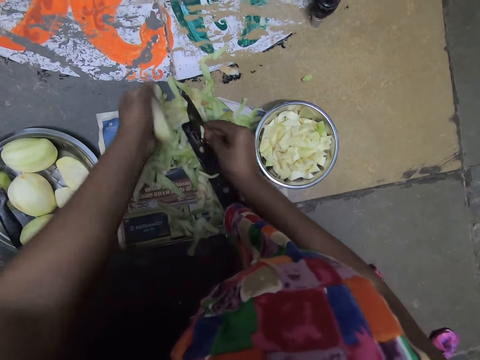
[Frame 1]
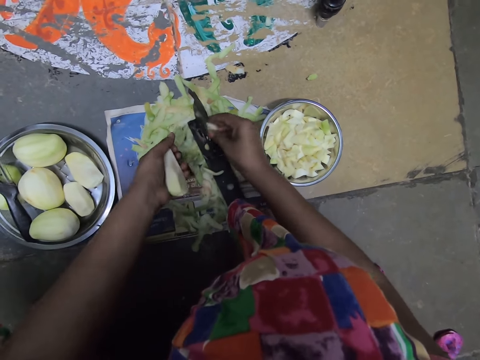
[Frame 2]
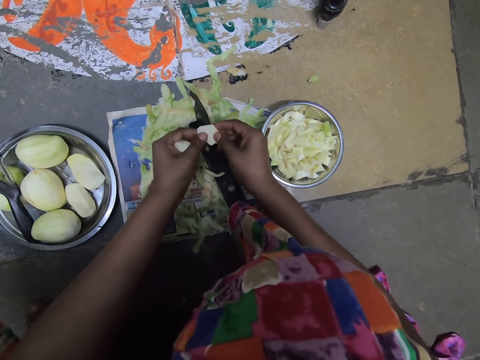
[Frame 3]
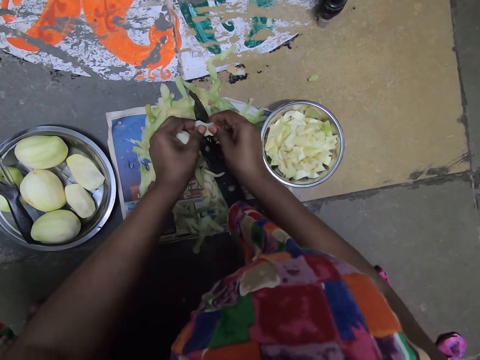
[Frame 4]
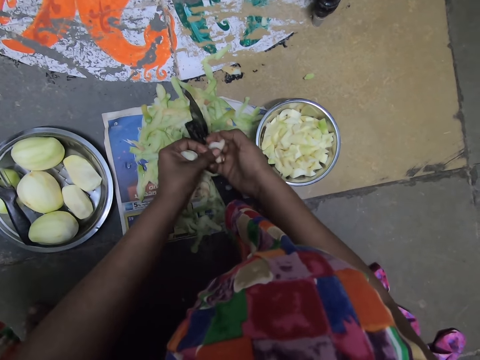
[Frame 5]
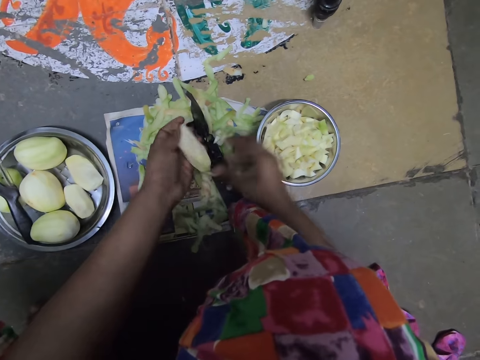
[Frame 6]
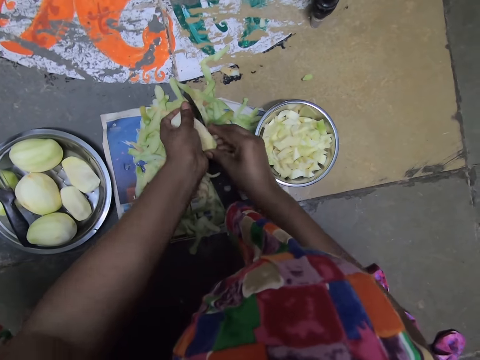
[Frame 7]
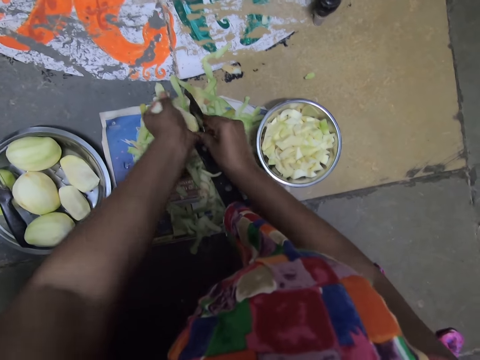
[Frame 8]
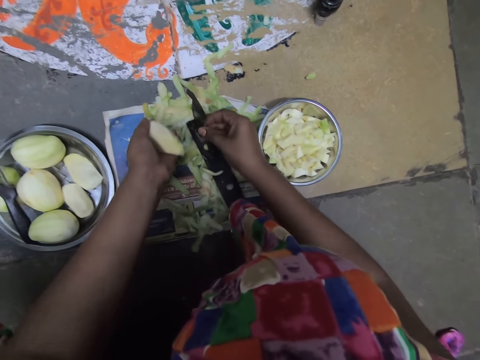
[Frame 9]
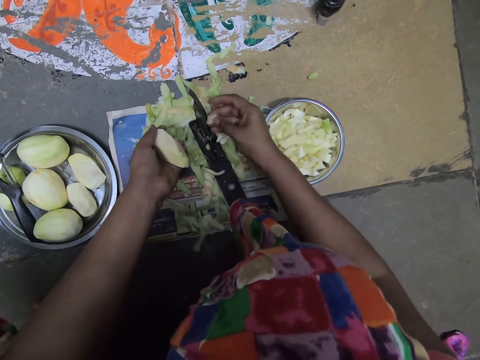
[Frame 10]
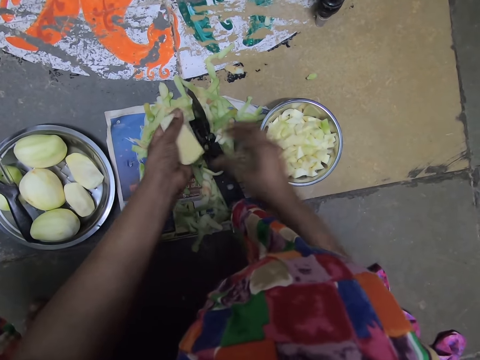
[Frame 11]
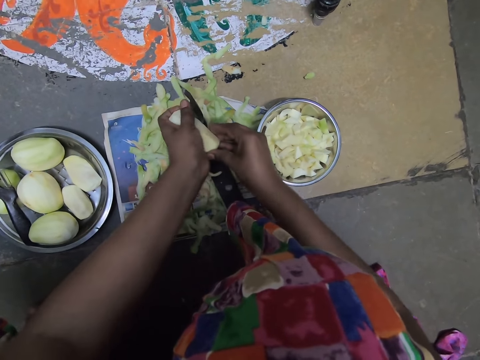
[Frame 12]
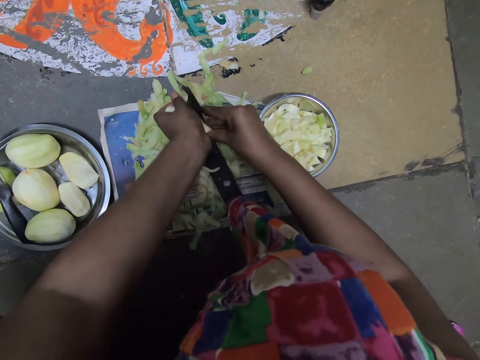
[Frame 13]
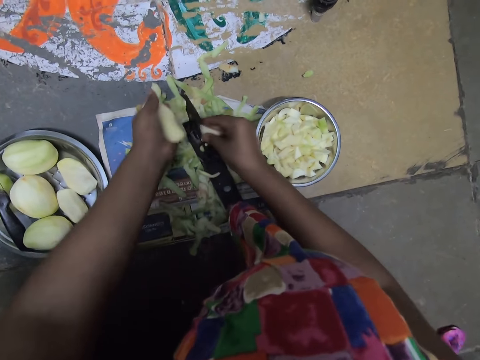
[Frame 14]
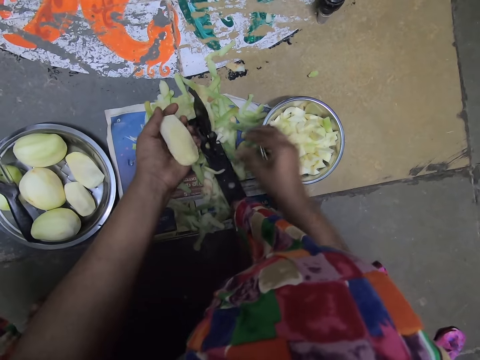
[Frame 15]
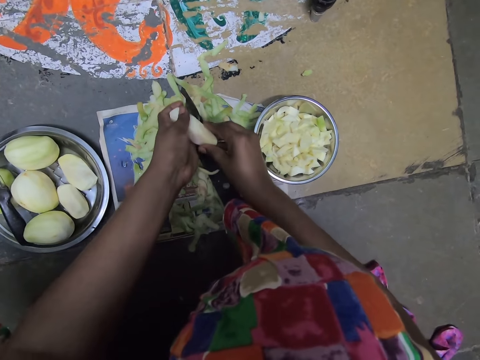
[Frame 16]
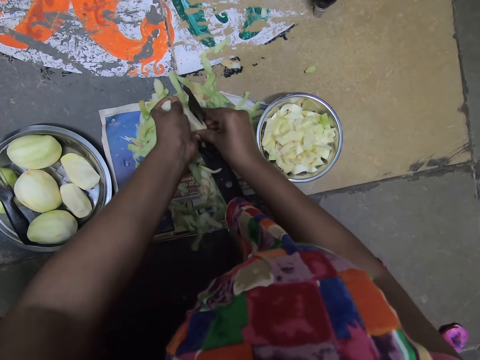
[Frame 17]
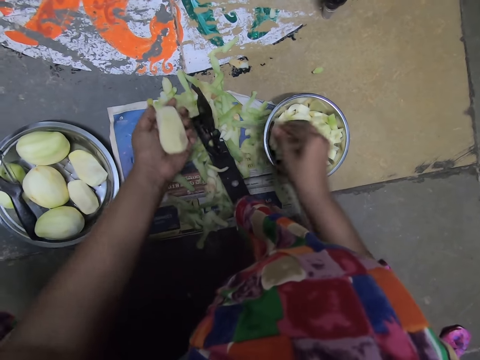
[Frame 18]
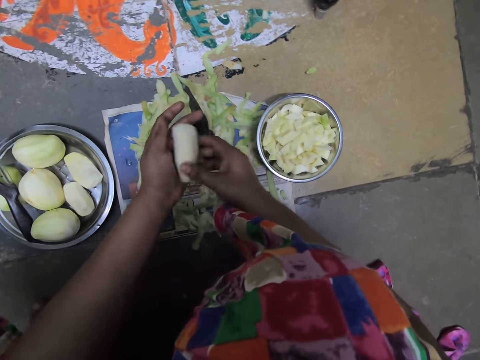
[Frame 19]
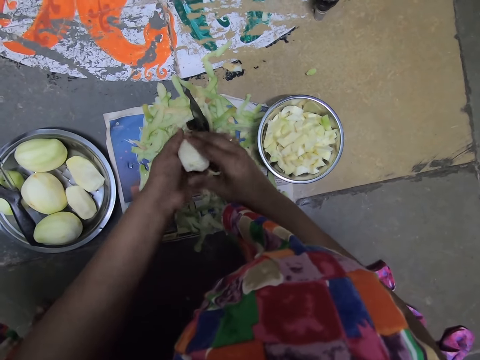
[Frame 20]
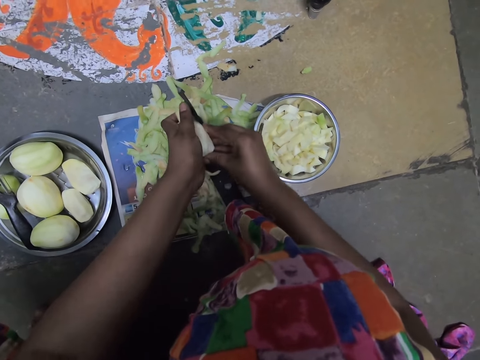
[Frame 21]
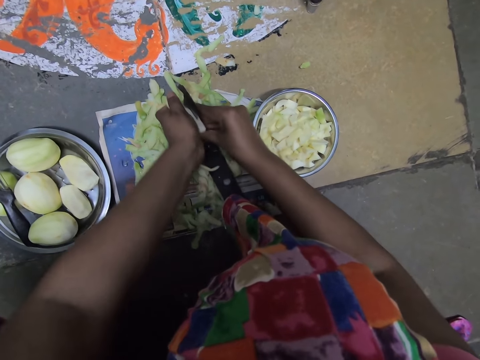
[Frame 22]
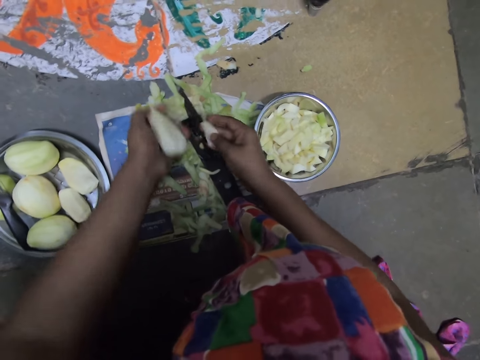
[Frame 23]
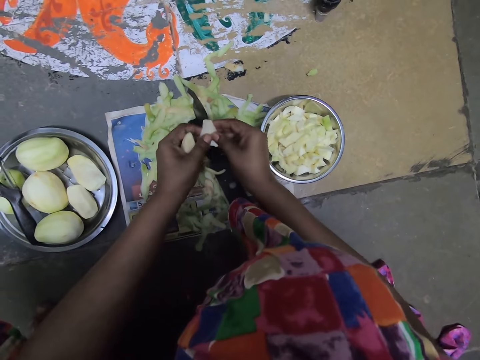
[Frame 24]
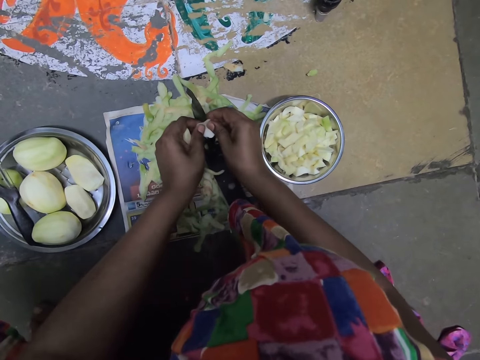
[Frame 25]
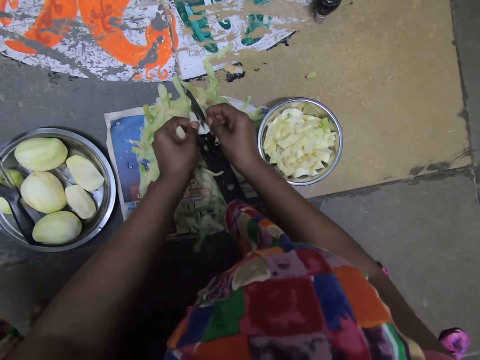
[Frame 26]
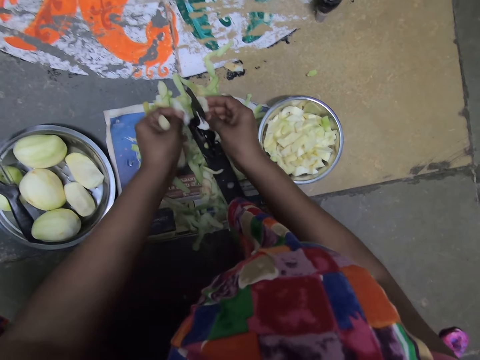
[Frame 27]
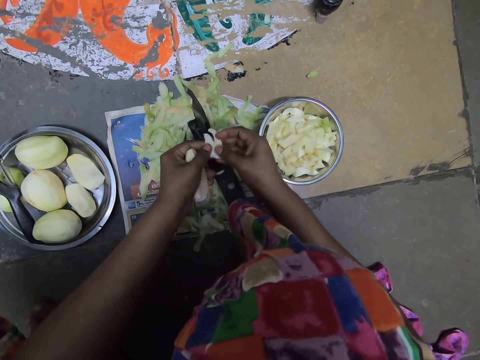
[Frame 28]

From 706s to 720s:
The camera wearer picks the potato from the slicer on the floor with her right hand. She places her left hand on the potato in her right hand. She slices the potato with the slicer on the floor with her hands. She puts the potato in her right hand with her left hand. She drops the potatoes into the bowl on the floor with her right hand. She places her right hand on the potato in her left hand. She slices the potato with the slicer on the floor with her hands. She picks the potato from the slicer on the floor with her right hand. She drops the potato into the bowl on the floor with her right hand. She places her right hand on the potato in her left hand. She slices the potato with the slicer on the floor with her hands. She drops the potato into the bowl on the floor with her right hand. She places her right hand on the potato in her left hand. She slices the potato with the slicer on the floor with her hands. She drops the potato into the bowl on the floor with her right hand. She places her right hand on the potato in her left hand. She adjusts the potato in her hands. She slices the potato with the slicer on the floor with her hands. She places her left hand on the potato in her right hand. She slices the potato with the slicer on the floor with her hands.

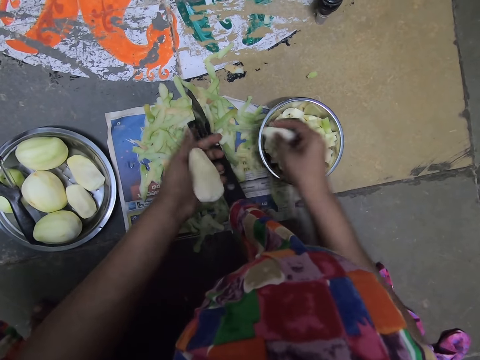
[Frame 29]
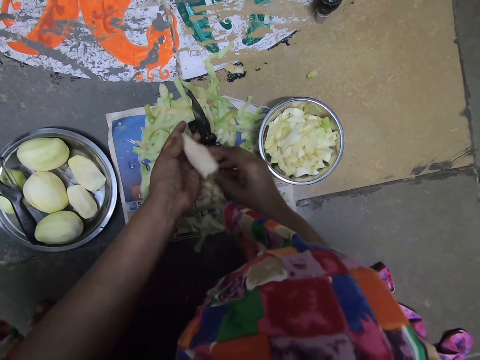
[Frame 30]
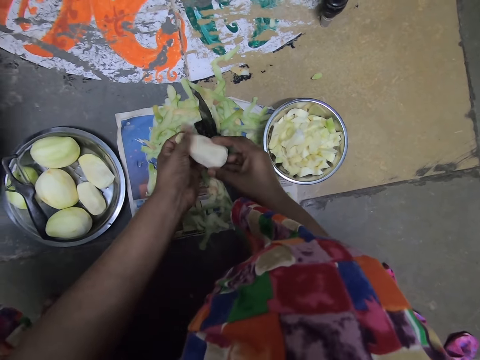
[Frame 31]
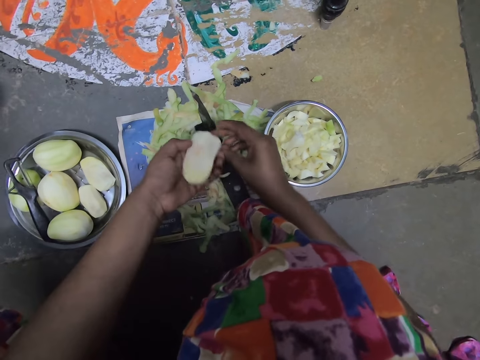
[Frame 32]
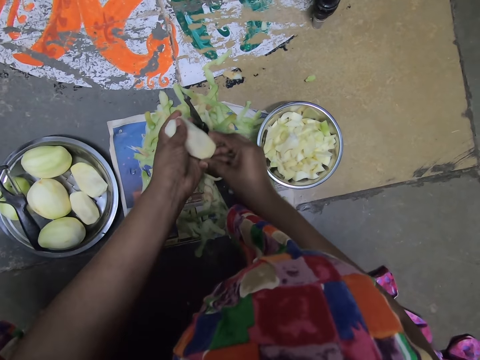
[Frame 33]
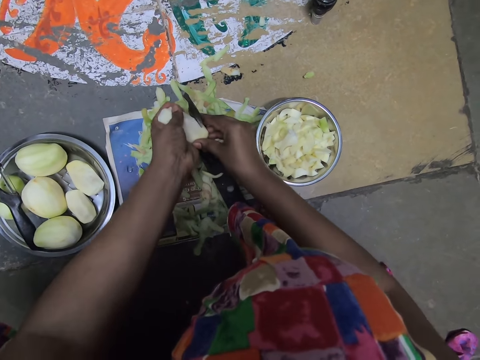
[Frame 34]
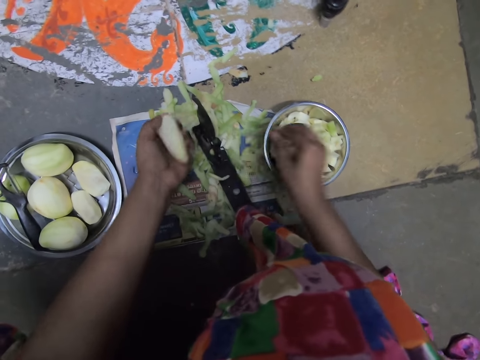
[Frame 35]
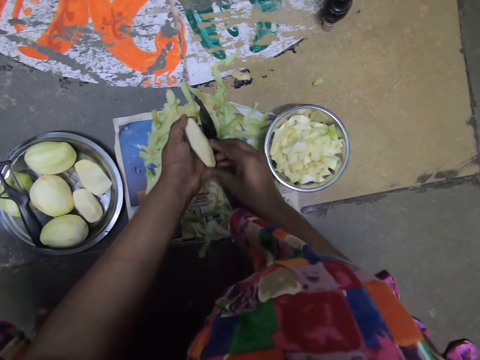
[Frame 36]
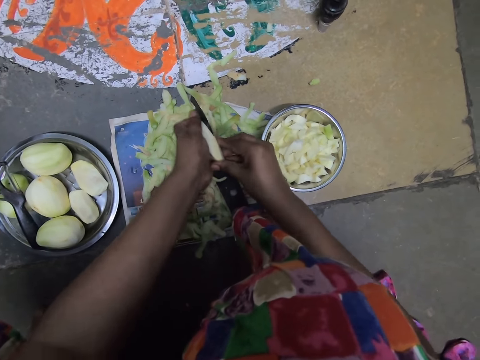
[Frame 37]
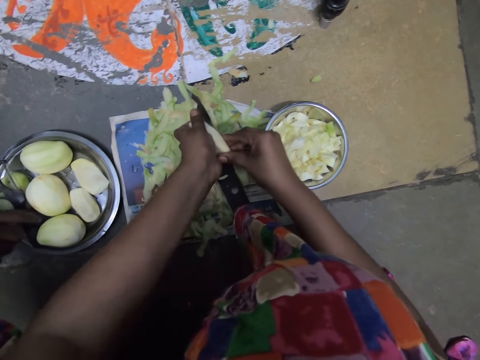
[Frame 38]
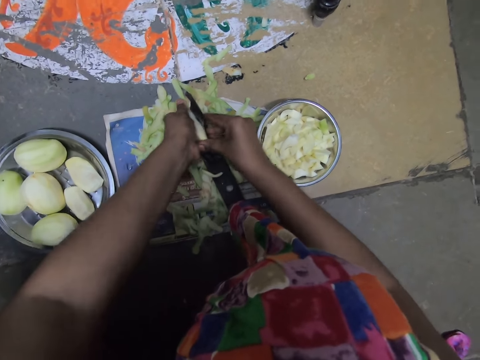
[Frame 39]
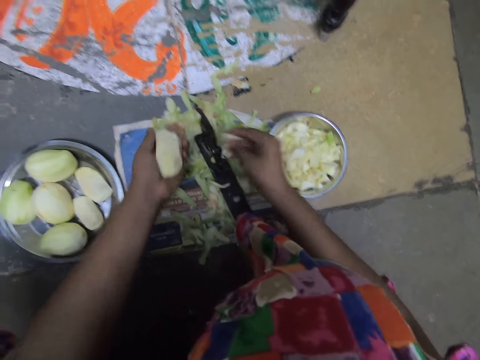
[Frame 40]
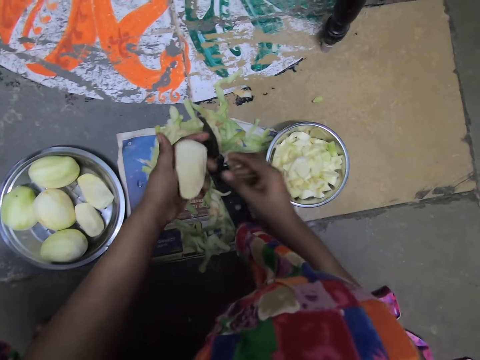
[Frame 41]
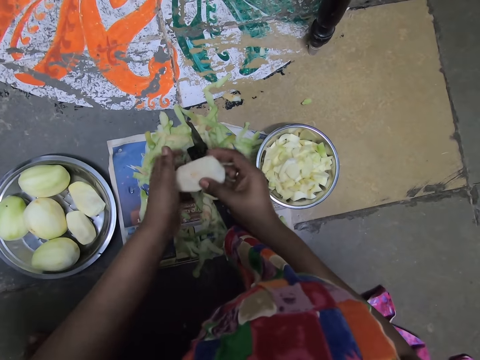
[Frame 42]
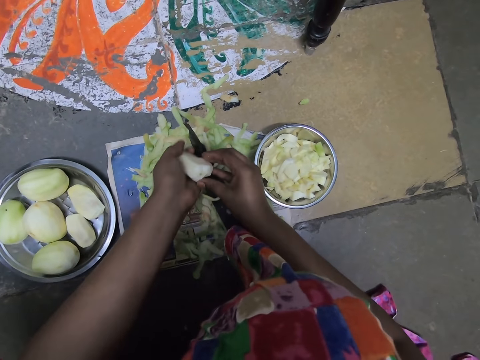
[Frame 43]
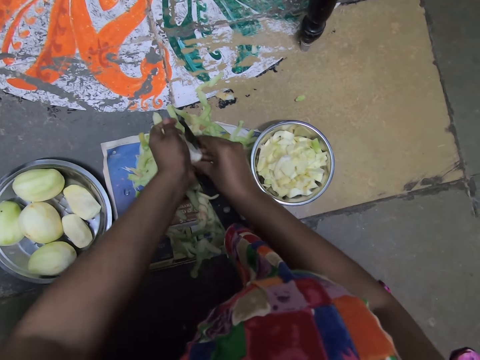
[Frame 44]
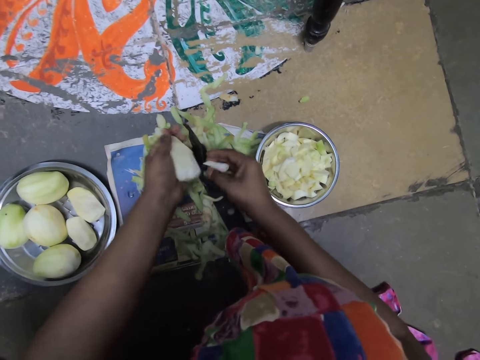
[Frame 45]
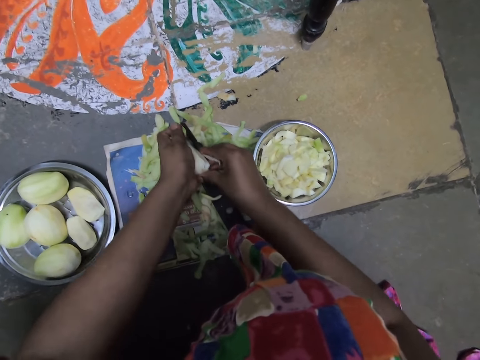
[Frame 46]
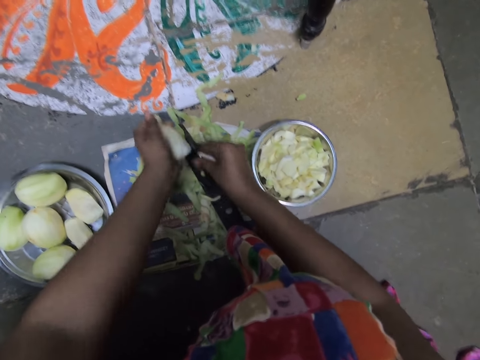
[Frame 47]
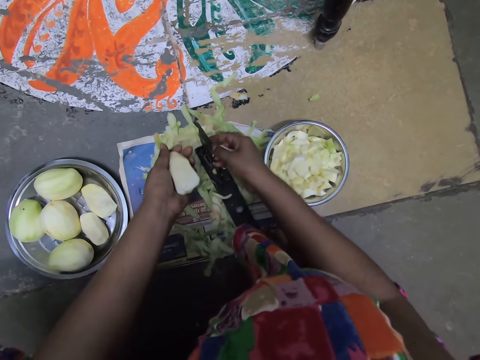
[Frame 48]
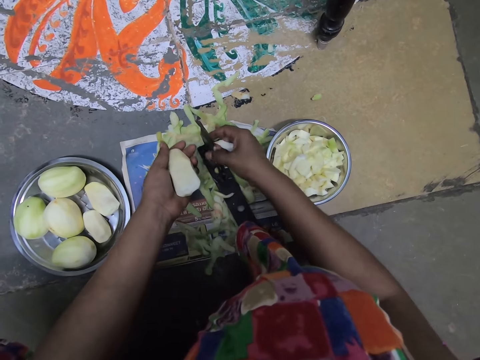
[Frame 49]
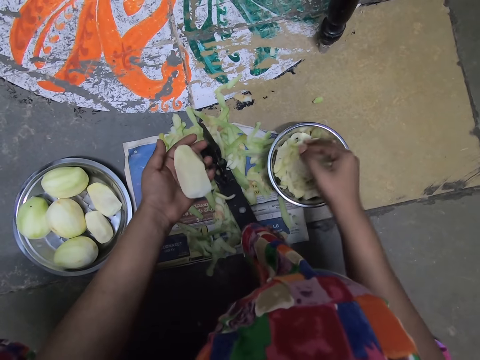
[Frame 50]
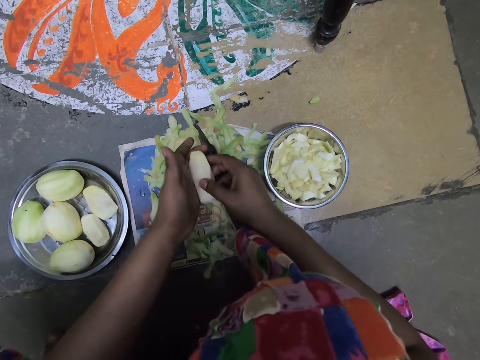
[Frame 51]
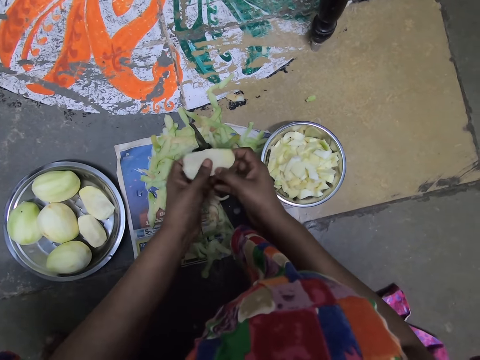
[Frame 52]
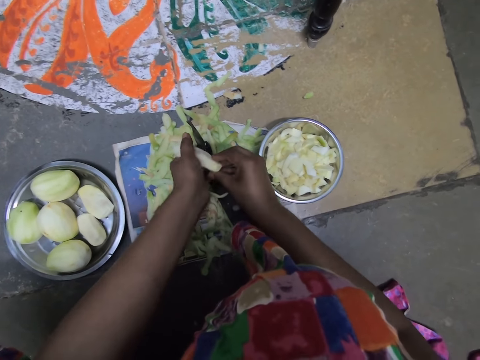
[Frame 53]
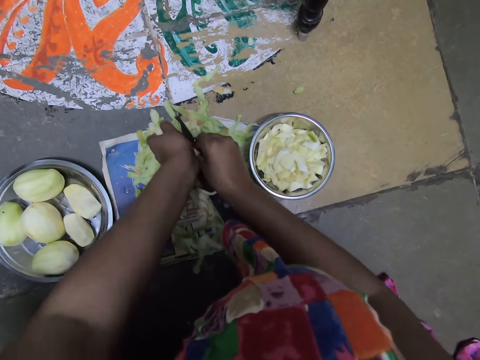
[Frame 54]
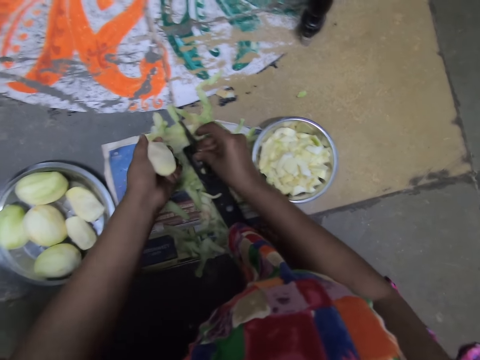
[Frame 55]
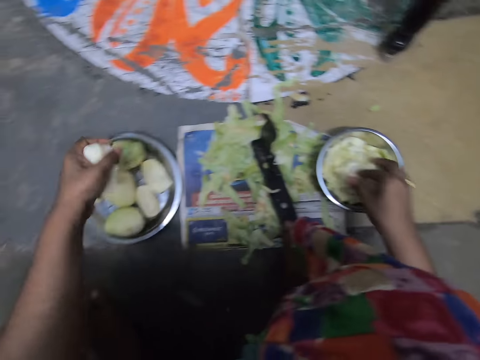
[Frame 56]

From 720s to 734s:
The camera wearer drops the potatoes into the bowl on the floor with her right hand. She places her right hand on the potato in her left hand. She adjusts the potato in her hands. She holds the potato. A man converses with the camera wearer. The camera wearer slices the potato with the slicer on the floor with her hands. She drops the potato into the bowl on the floor with her right hand. She places her right hand on the potato in her left hand. The man picks a potato peeler from the bowl on the ground with his right hand. The camera wearer slices the potato with the slicer on the floor with her hands. She drops the potato into the bowl on the floor with her right hand. She places her right hand on the potato in her left hand. She adjusts the potato in her hands. She slices the potato with the slicer on the floor with her hands. She picks the potato from the slicer on the floor with her right hand. She drops the potatoes into the bowl on the floor with her right hand. She places her right hand on the potato in her left hand. She adjusts the potato in her hands. She slices the potato with the slicer on the floor with her hands. She drops the potato into the bowl on the floor with her right hand.
